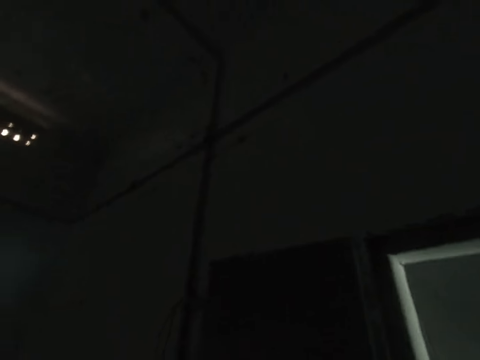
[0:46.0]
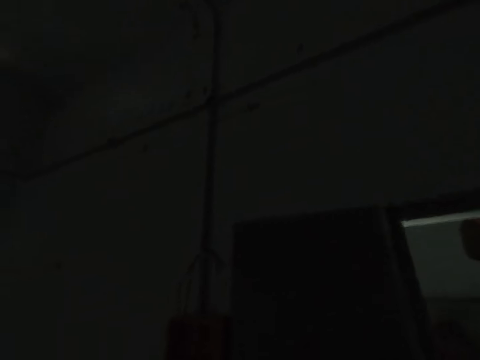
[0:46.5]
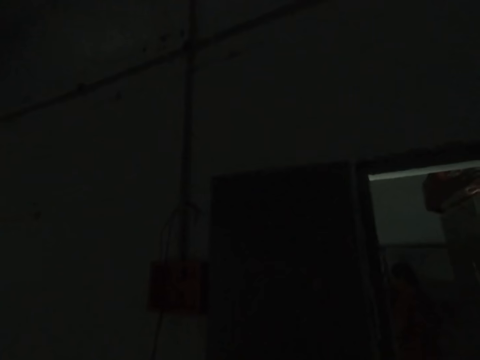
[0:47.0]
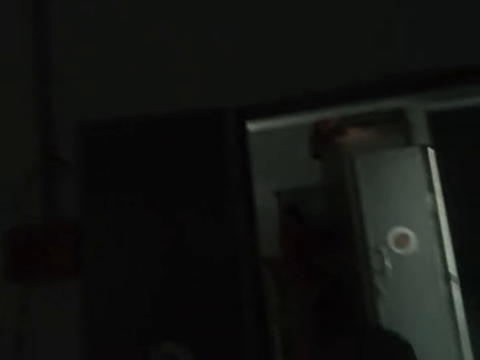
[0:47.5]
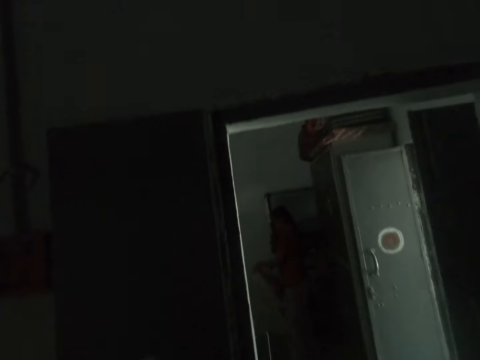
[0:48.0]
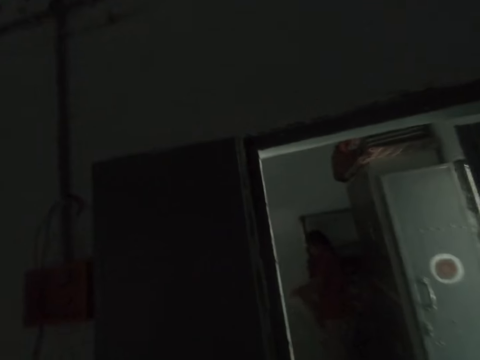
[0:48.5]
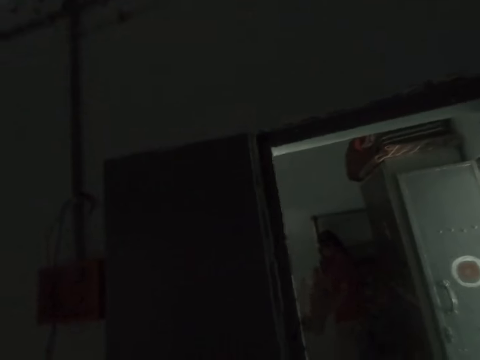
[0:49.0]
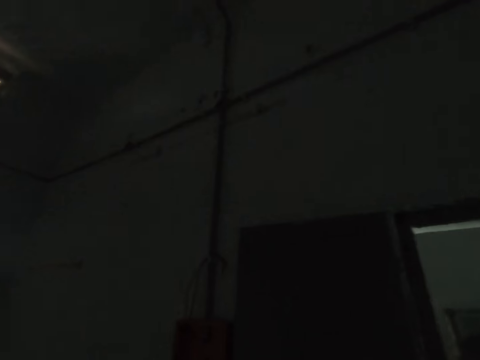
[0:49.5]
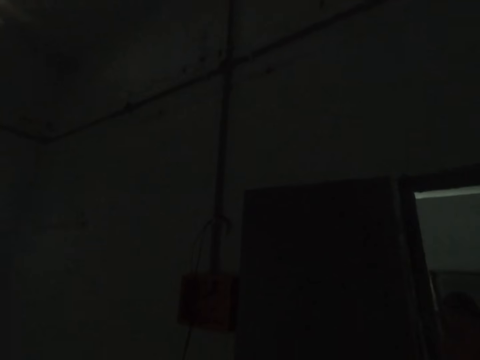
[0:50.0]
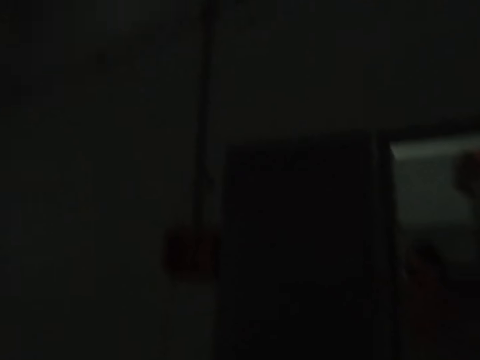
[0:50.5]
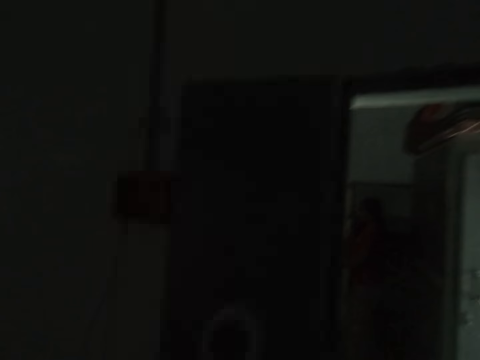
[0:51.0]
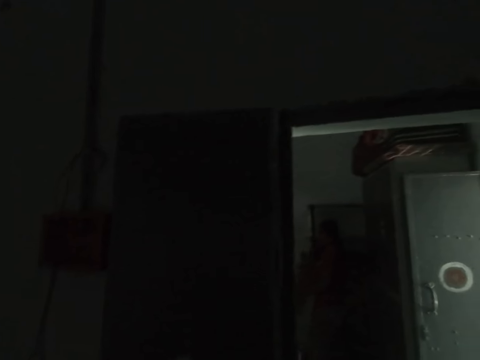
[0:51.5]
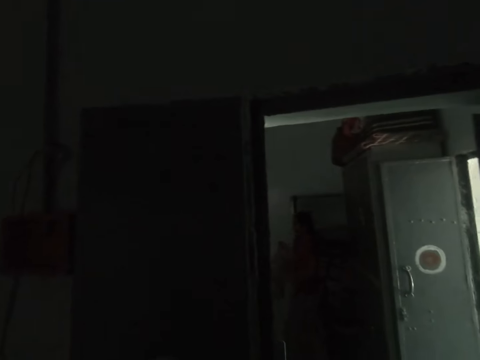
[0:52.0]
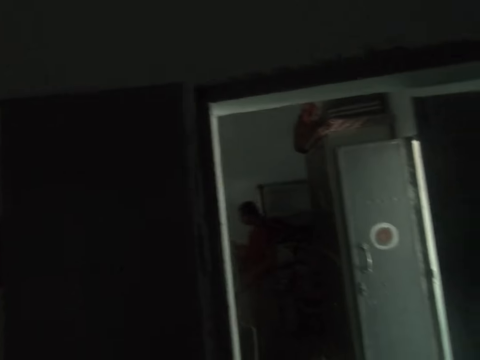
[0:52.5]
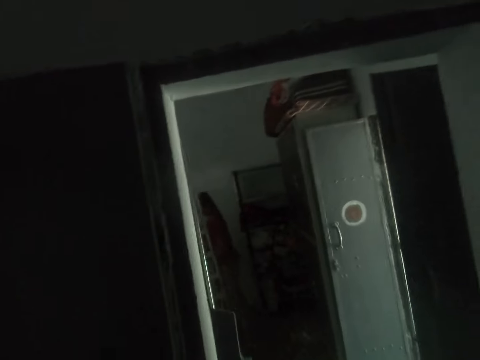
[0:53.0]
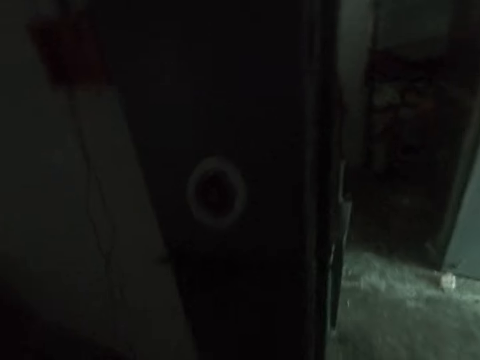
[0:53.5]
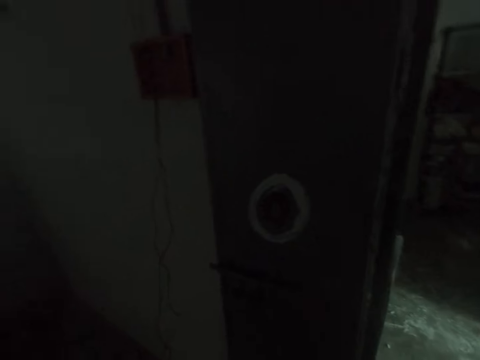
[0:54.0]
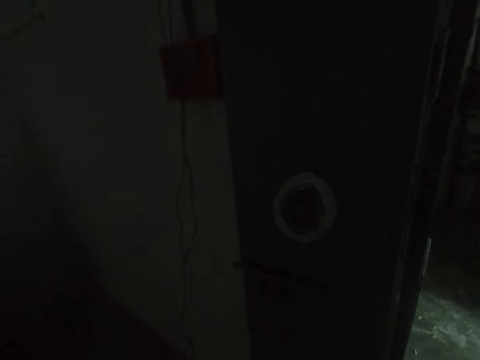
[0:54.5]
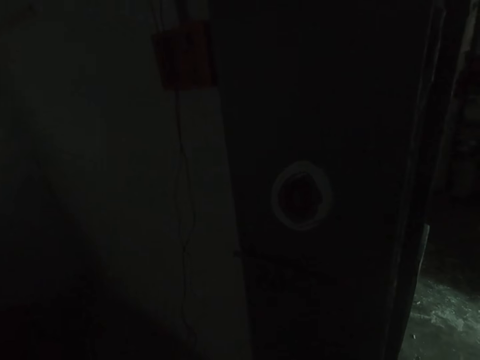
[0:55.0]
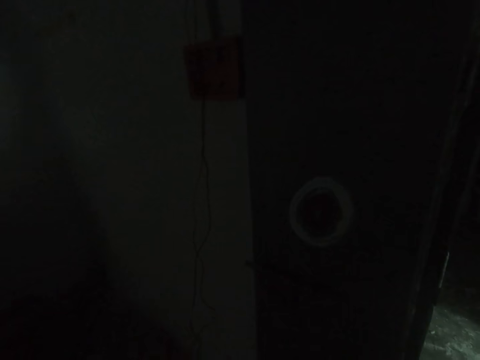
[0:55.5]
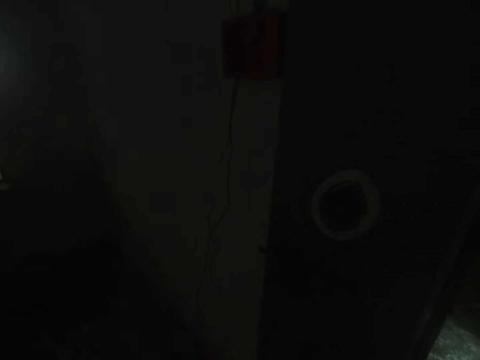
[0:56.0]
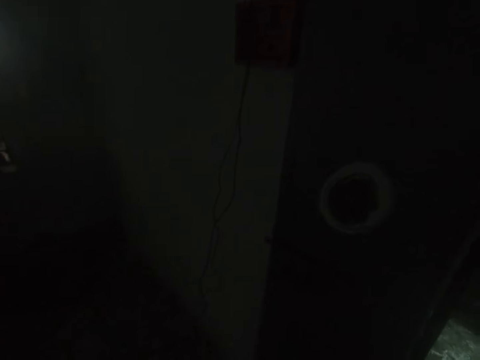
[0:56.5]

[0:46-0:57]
The camera wearer looks around the room. They look at a person in another room. The person walks in the room. The camera wearer looks at a wire on a wall.

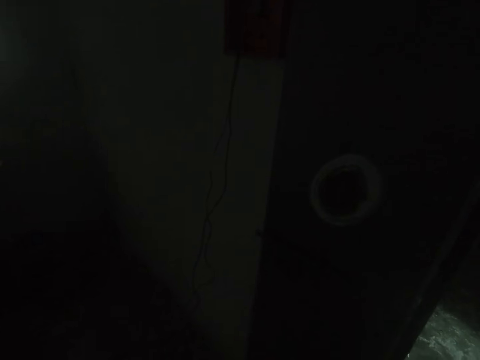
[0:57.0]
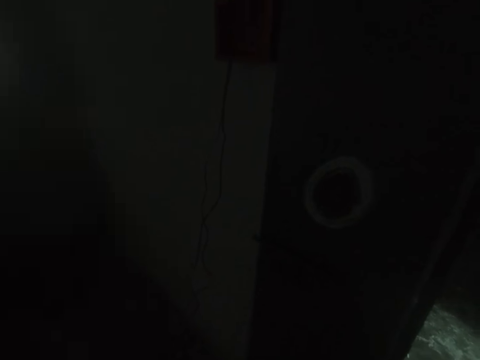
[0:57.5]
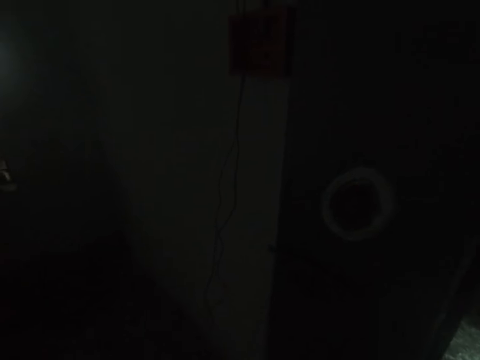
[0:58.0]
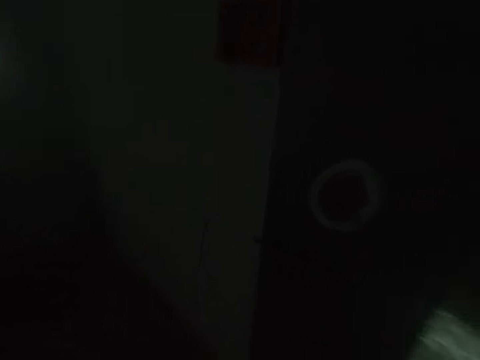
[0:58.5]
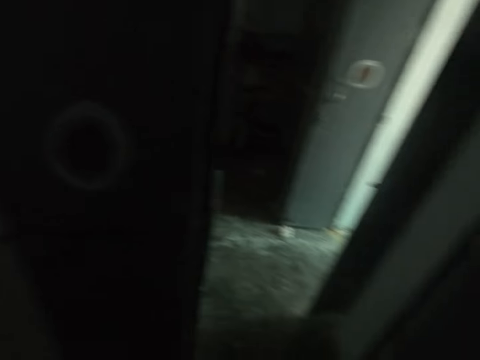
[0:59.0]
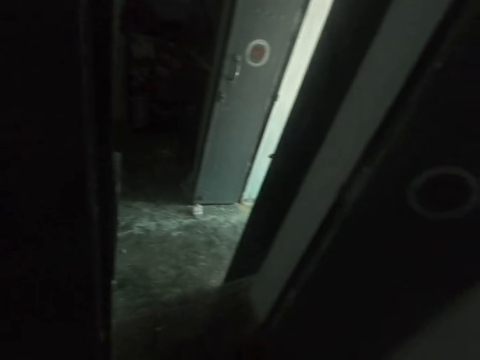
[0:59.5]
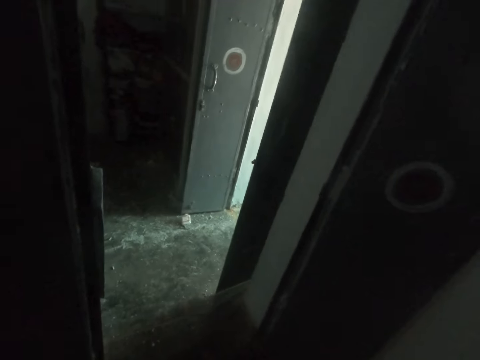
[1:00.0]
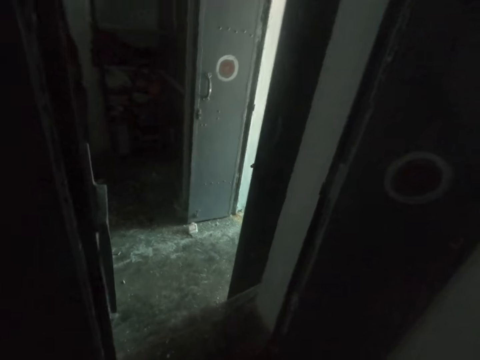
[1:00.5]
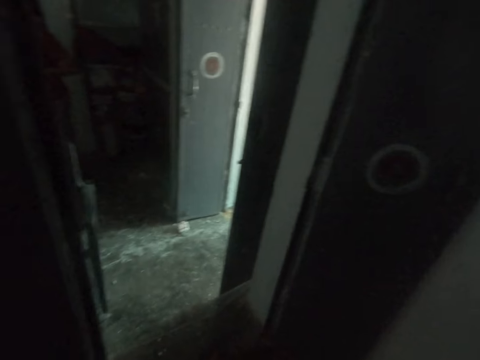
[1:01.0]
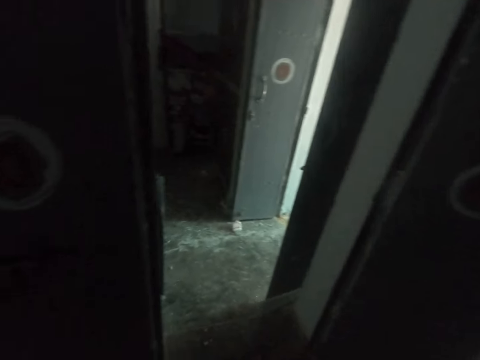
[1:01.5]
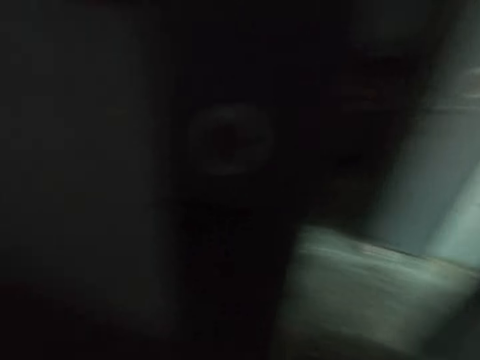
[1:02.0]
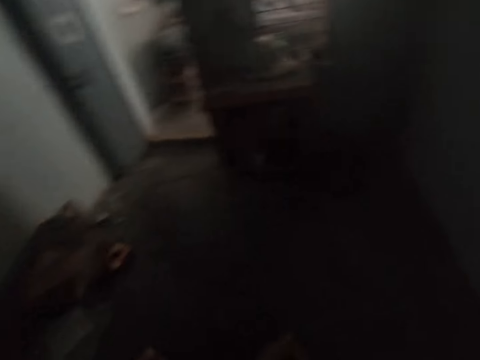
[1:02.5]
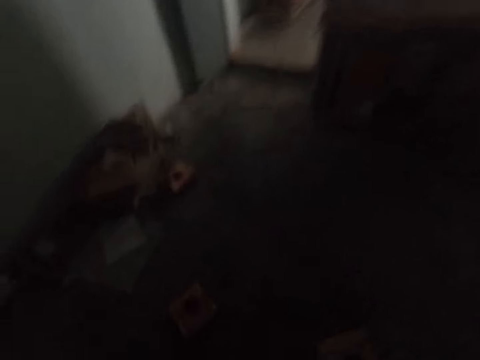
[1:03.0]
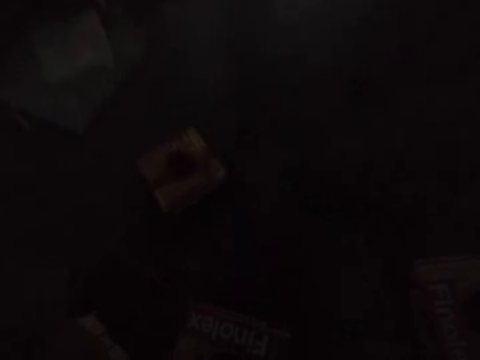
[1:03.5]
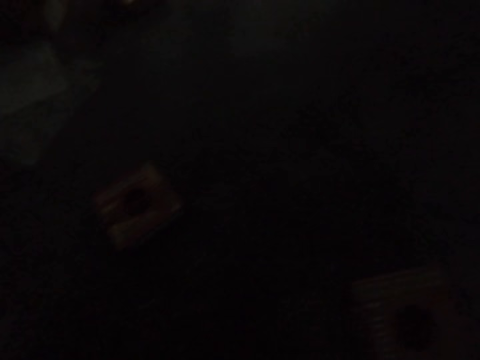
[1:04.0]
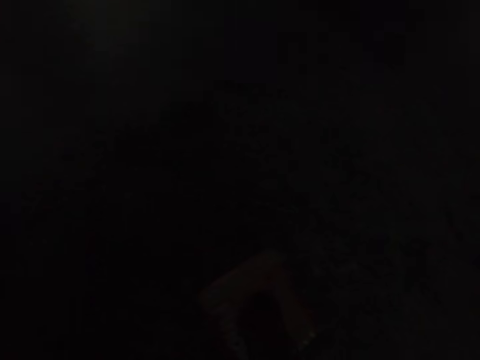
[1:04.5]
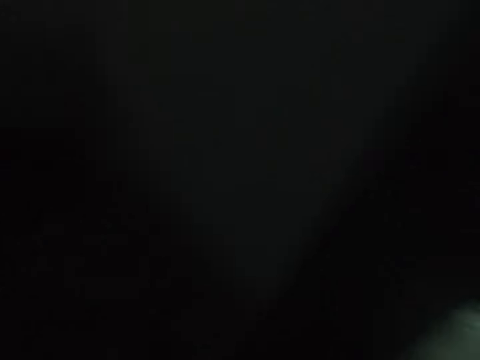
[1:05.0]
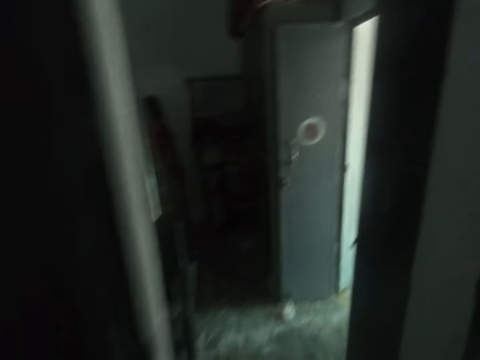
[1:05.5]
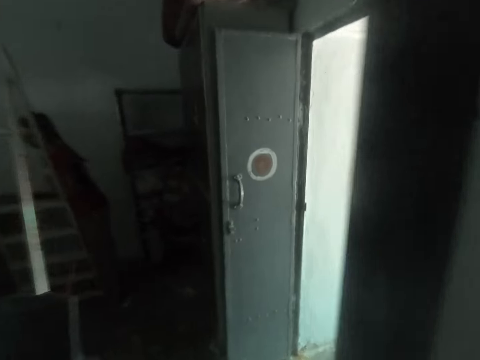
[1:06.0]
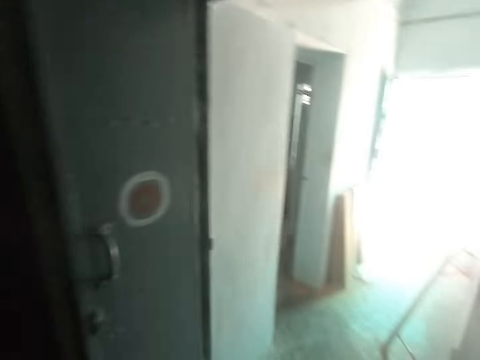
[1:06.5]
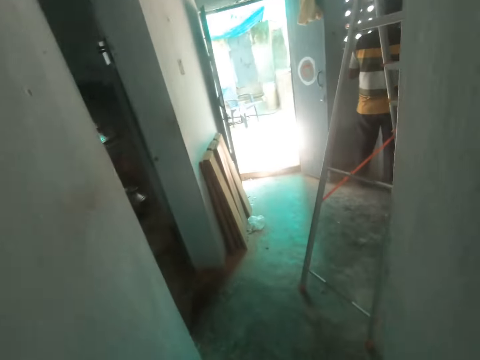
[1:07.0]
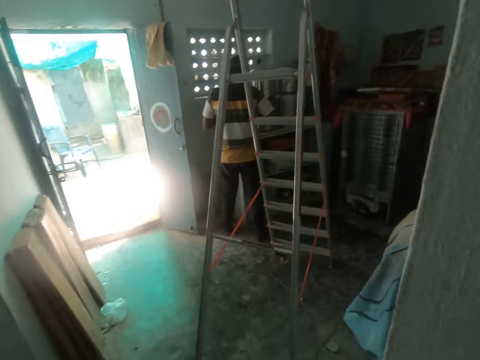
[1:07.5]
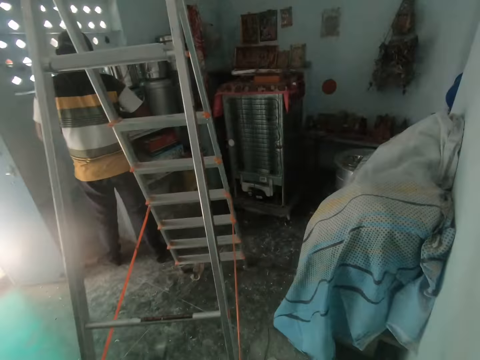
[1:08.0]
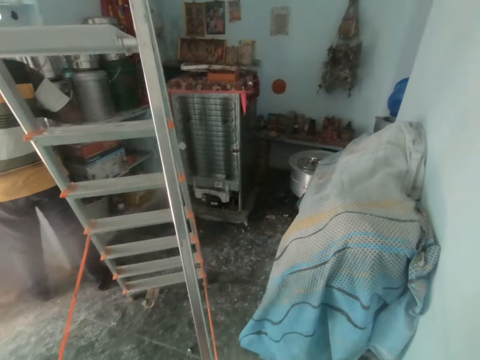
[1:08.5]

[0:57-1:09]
The camera wearer walks in a room. They turn in the room. They walk in the room. They step out a door. They enter a room. They step out the door. They enter the room.

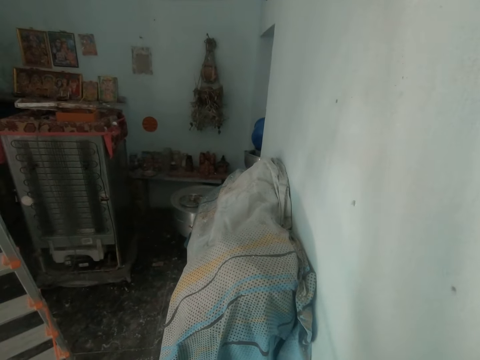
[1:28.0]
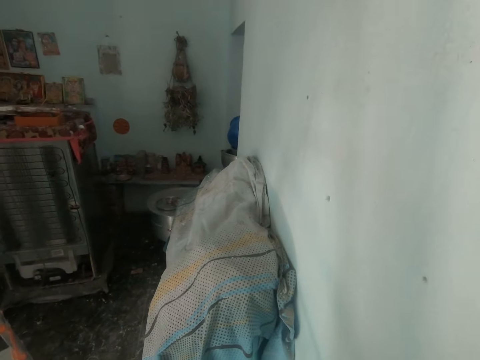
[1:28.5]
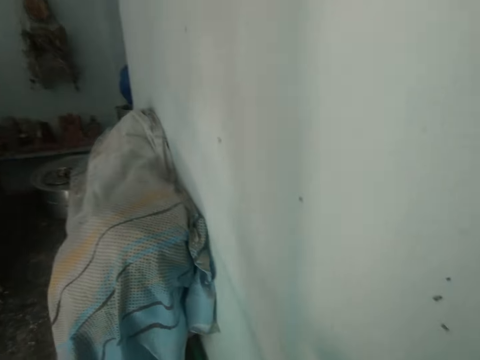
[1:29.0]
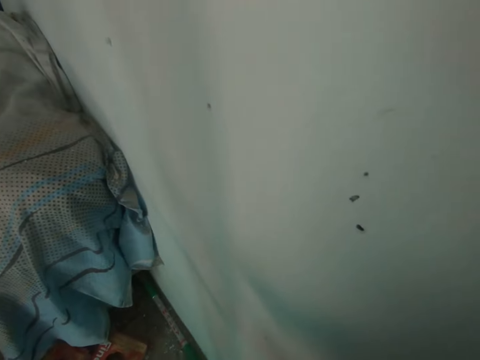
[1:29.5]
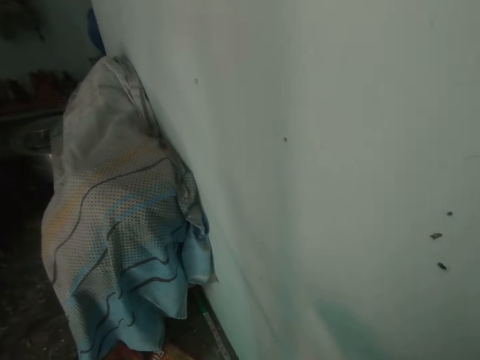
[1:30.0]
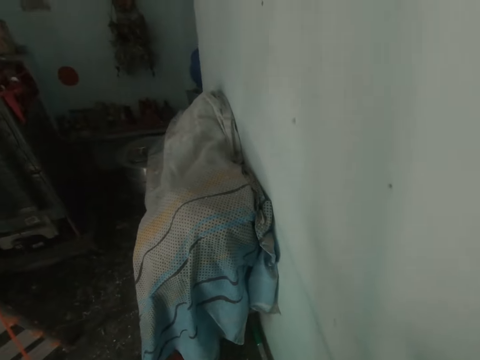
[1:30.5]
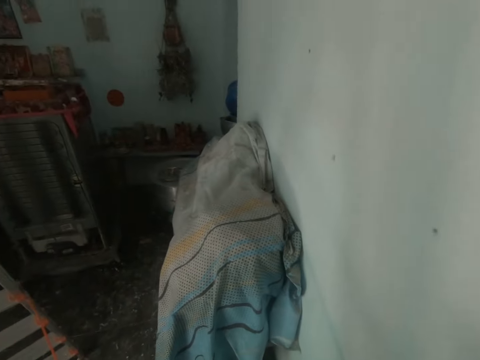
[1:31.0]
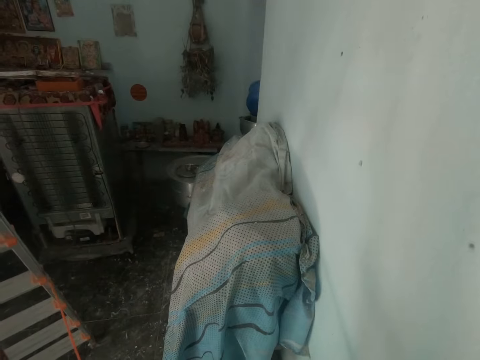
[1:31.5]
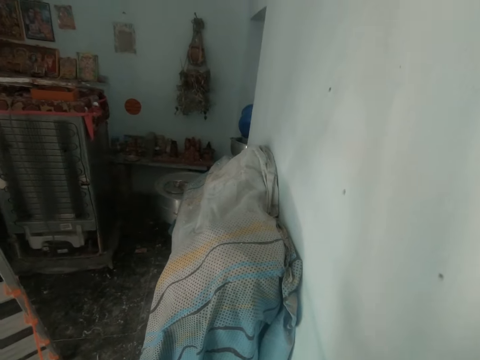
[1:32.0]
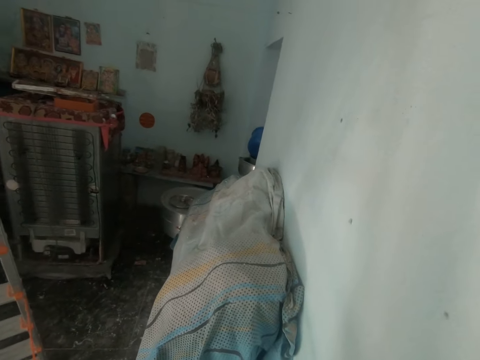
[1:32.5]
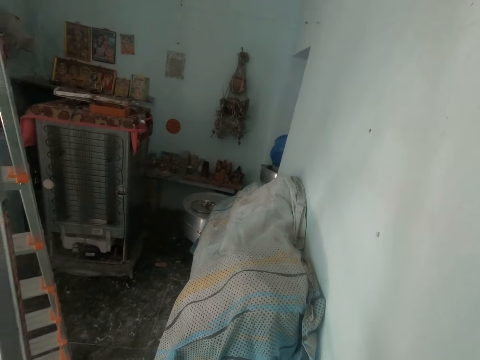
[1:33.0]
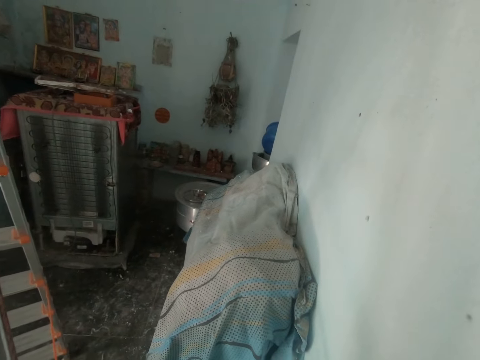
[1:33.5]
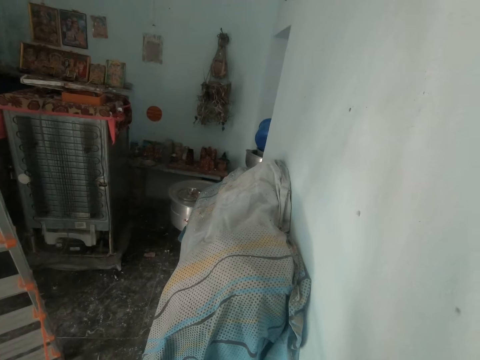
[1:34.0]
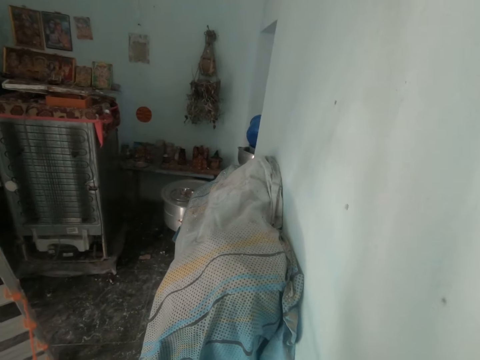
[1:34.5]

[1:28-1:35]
The camera wearer looks down a wall. They look around a room. They walk in the room.
